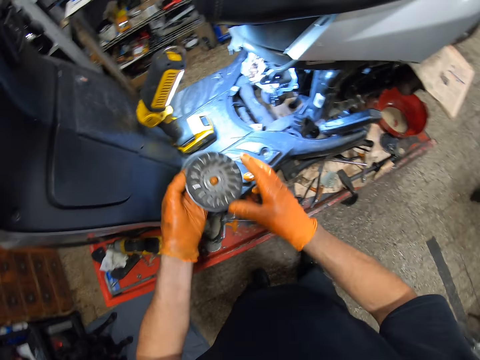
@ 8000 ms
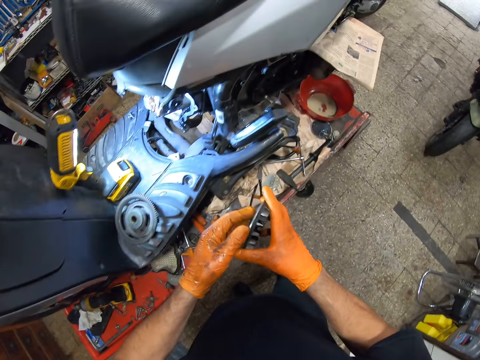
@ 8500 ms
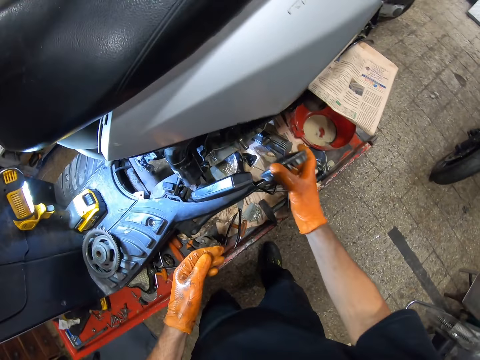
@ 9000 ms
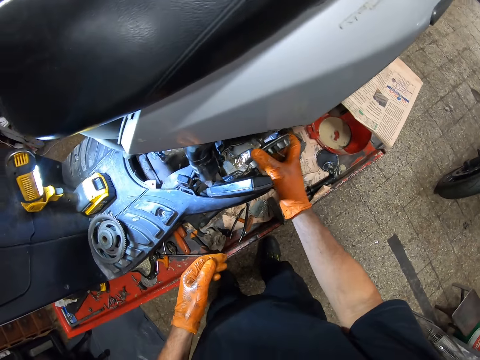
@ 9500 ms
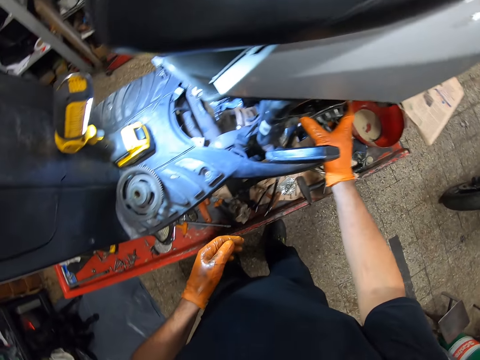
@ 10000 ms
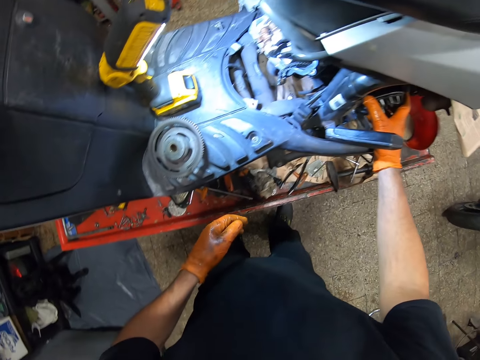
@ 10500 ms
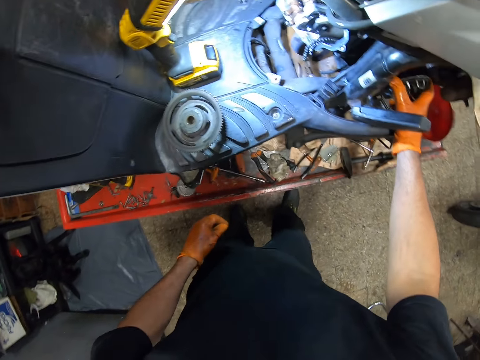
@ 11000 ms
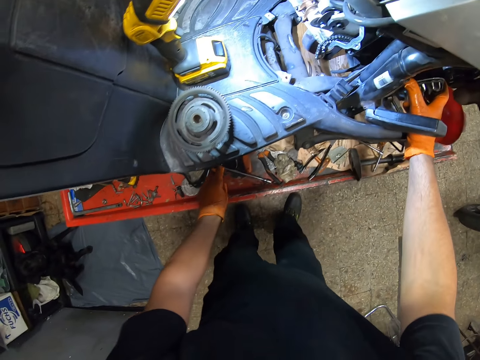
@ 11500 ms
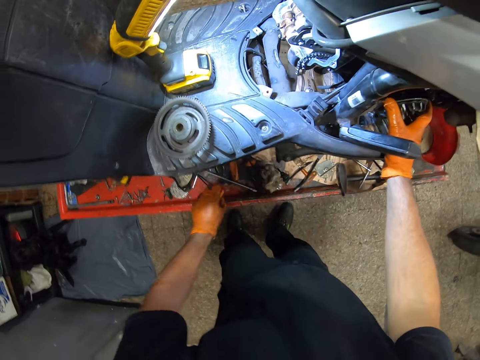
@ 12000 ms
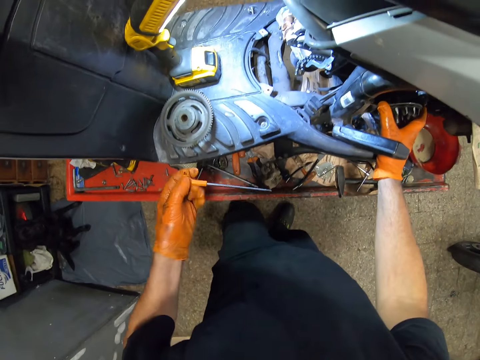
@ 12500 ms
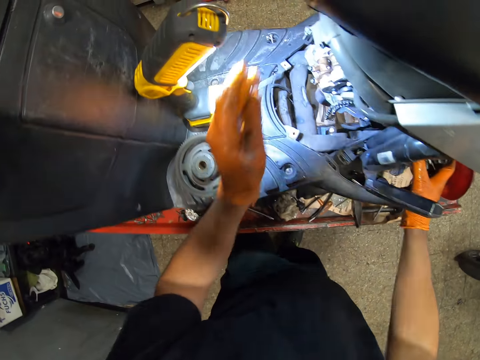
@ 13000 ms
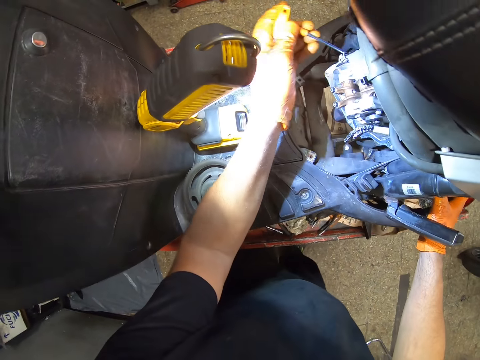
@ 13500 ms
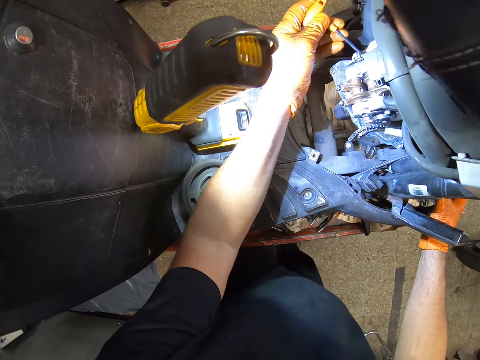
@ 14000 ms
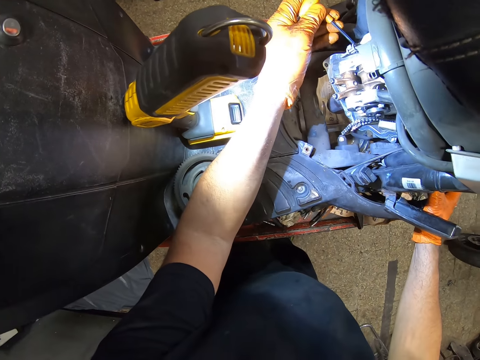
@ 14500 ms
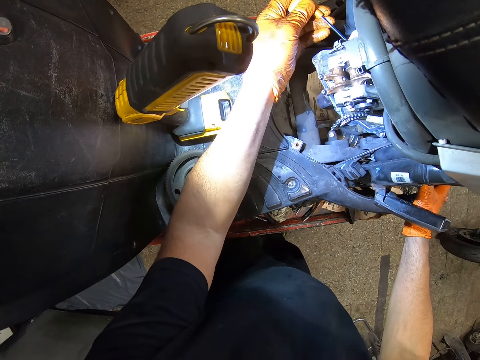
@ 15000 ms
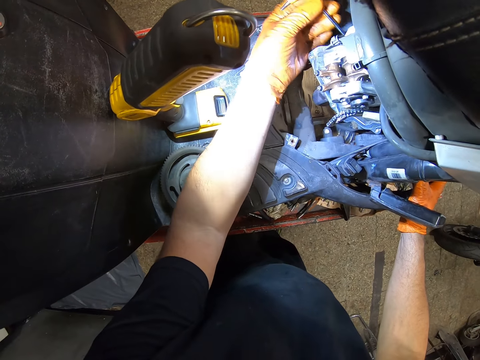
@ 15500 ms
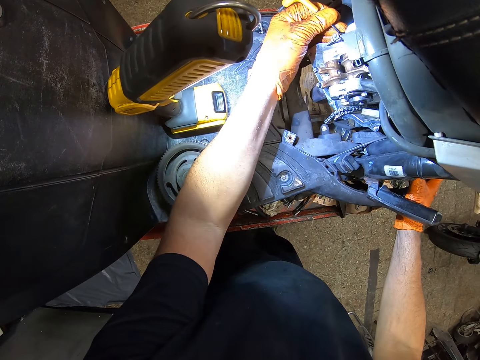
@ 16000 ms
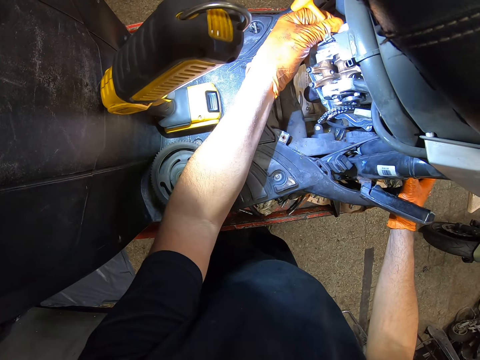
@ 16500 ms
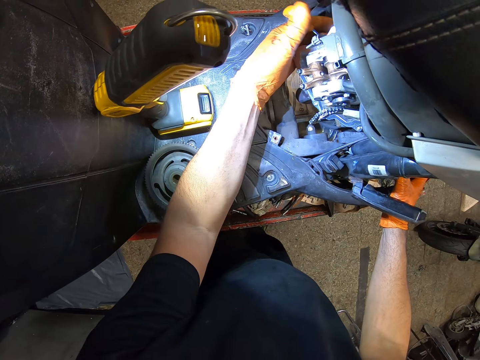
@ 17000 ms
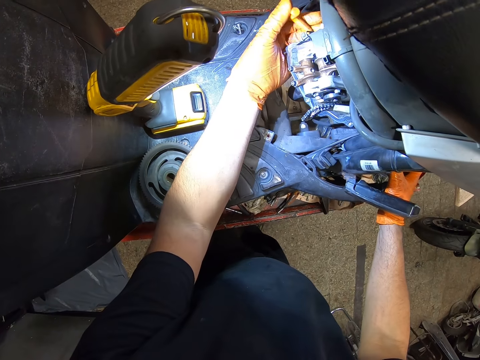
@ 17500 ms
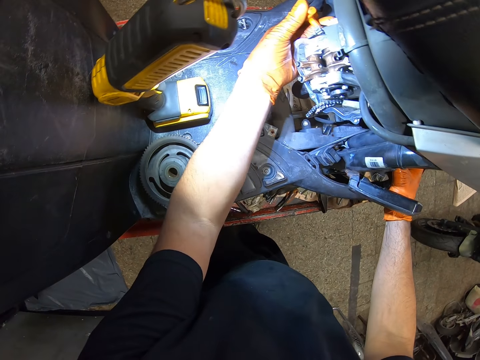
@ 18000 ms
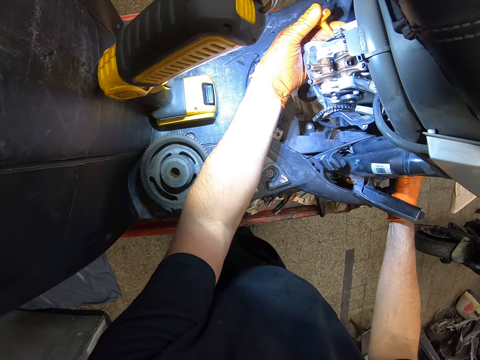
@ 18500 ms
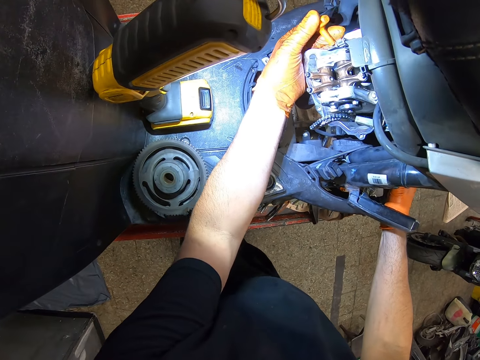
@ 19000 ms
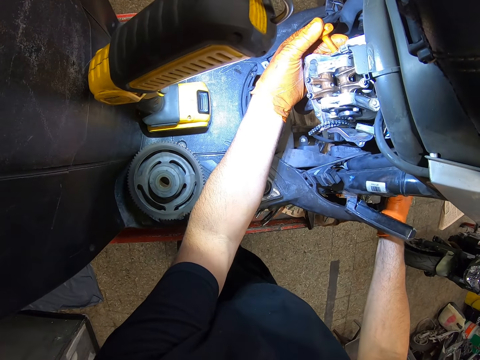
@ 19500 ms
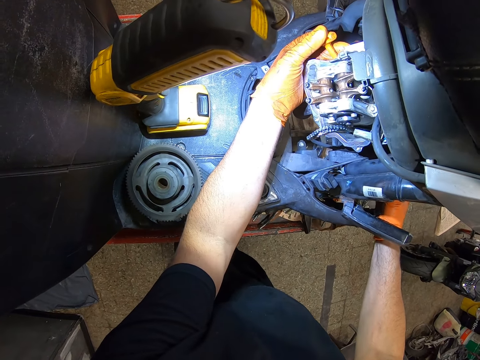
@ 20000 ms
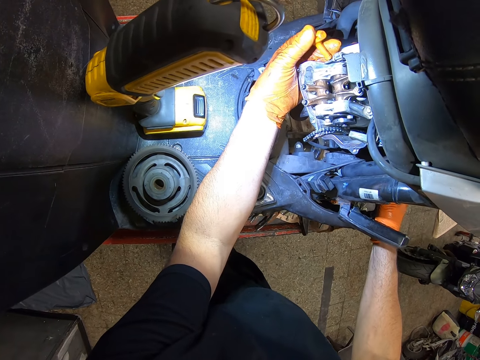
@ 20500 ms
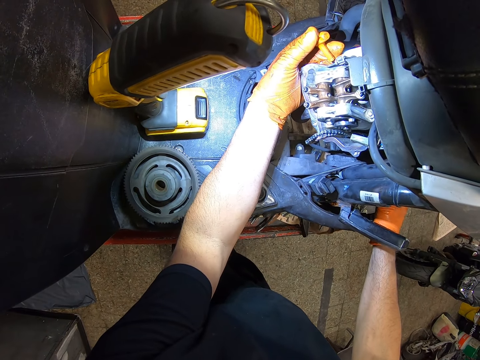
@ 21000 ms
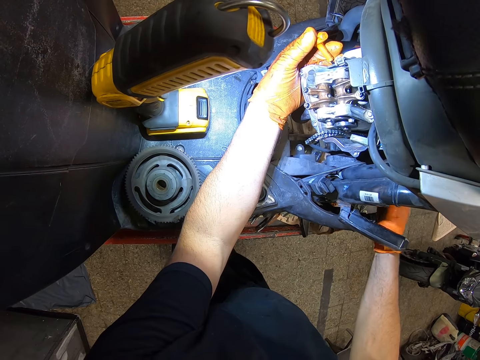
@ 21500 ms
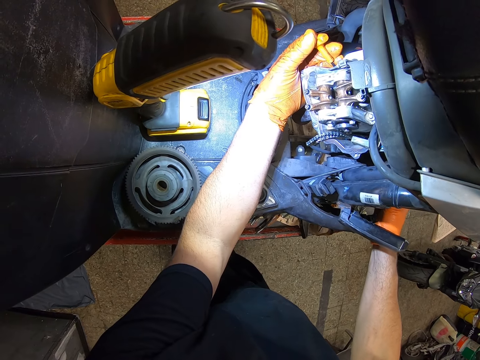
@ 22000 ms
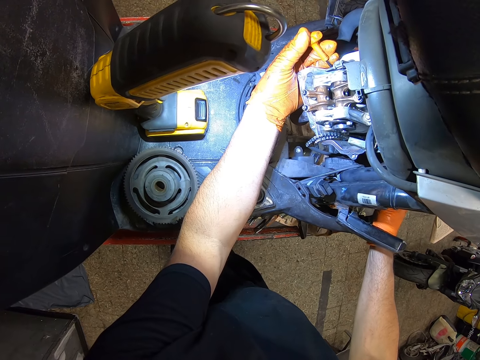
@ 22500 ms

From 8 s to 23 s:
The camera wearer attaches the Clutch Variator Pulley to the engine of the bike. He picks up a screwdriver with his left hand. He fastens a screw in the engine of the motorcycle. He inserts the screwdriver into the scooter.

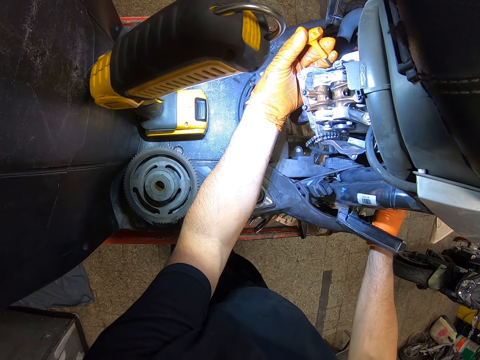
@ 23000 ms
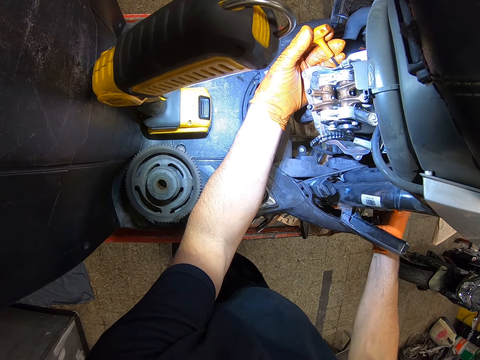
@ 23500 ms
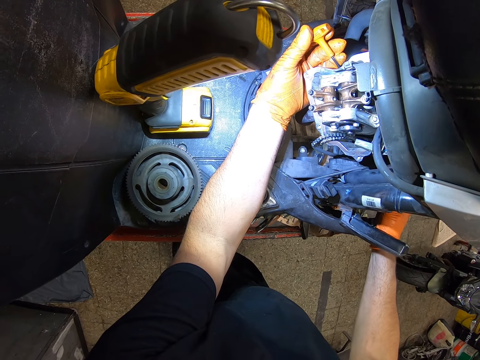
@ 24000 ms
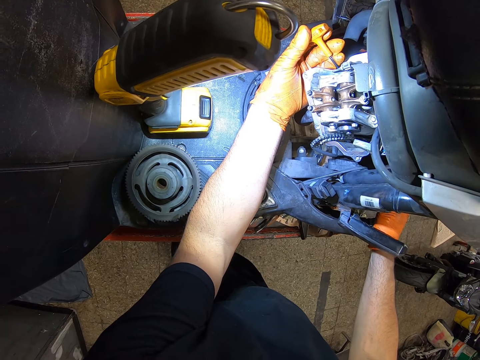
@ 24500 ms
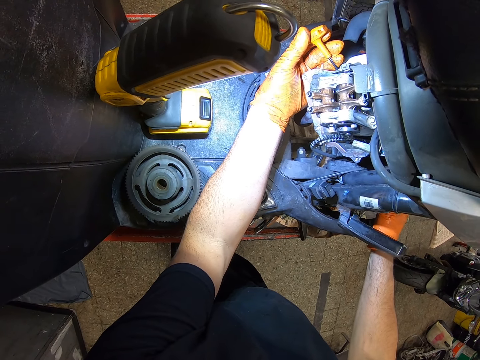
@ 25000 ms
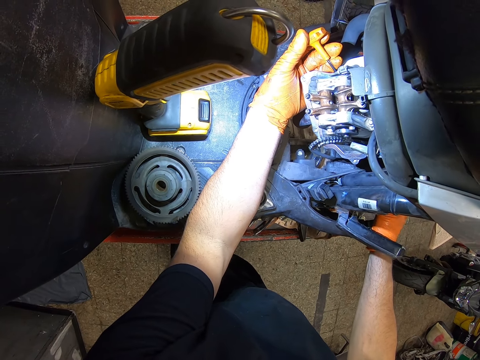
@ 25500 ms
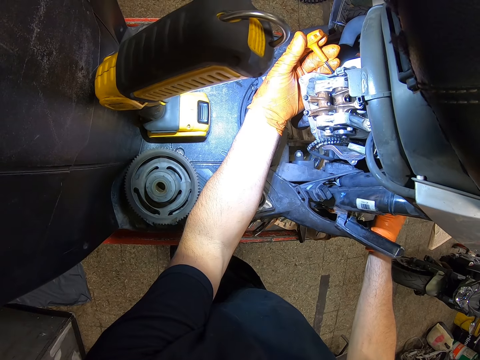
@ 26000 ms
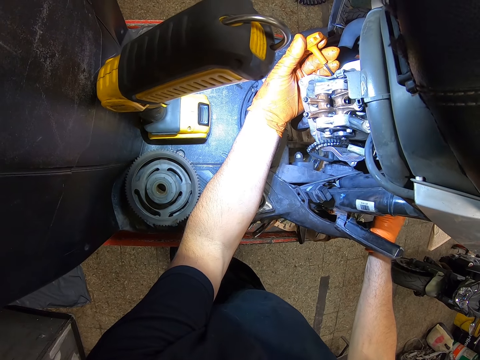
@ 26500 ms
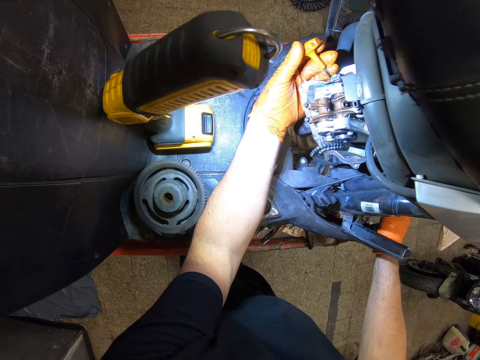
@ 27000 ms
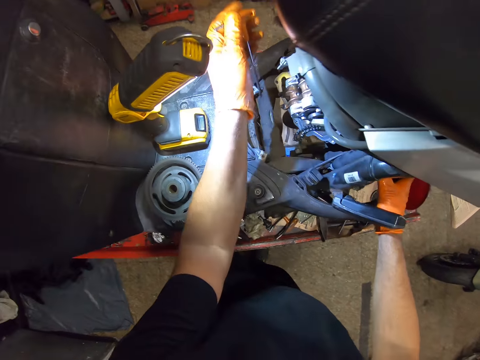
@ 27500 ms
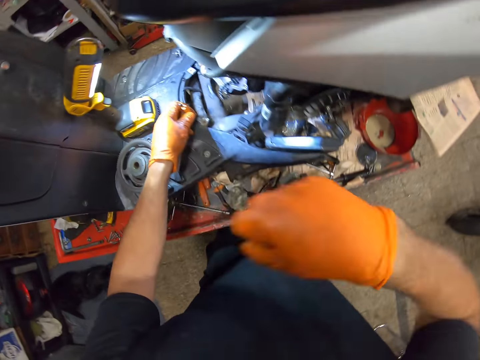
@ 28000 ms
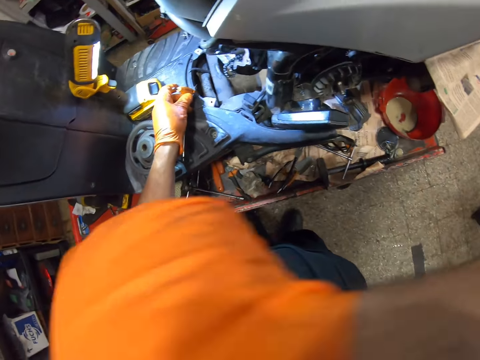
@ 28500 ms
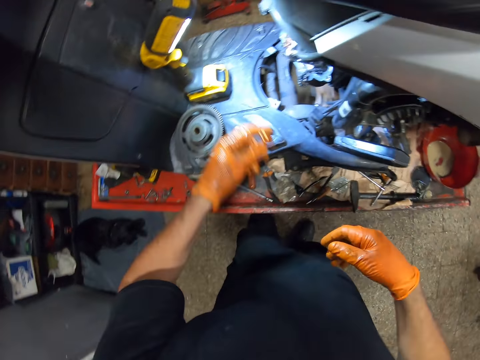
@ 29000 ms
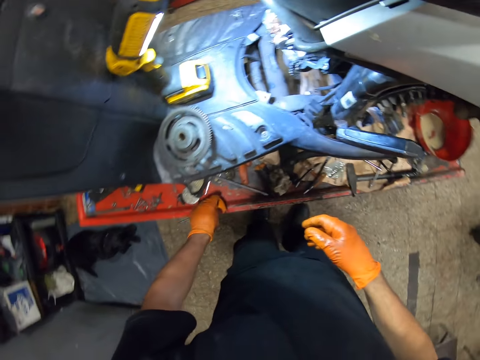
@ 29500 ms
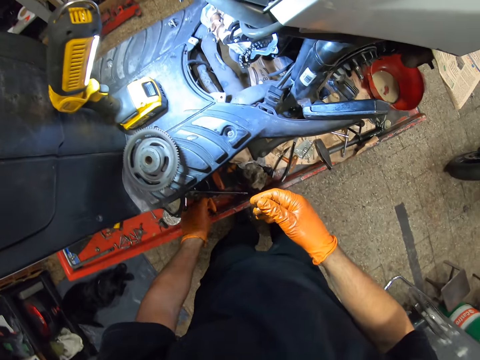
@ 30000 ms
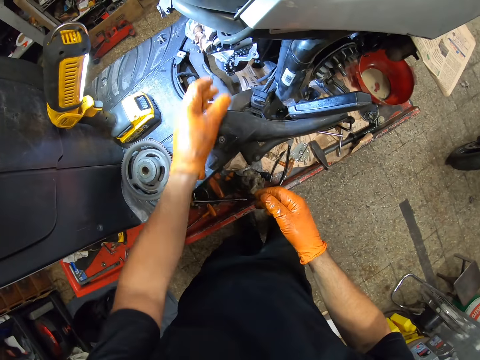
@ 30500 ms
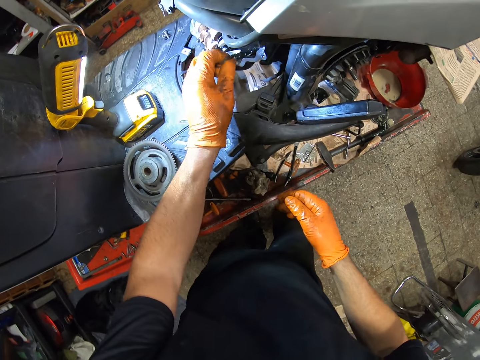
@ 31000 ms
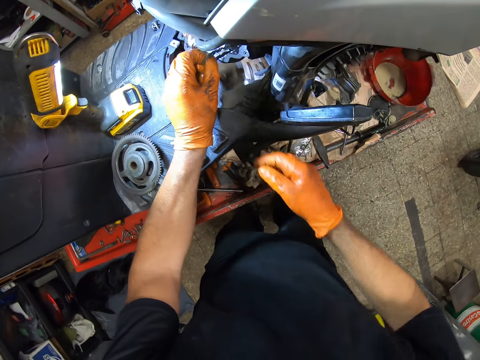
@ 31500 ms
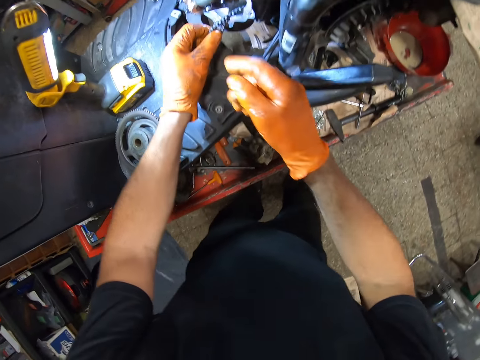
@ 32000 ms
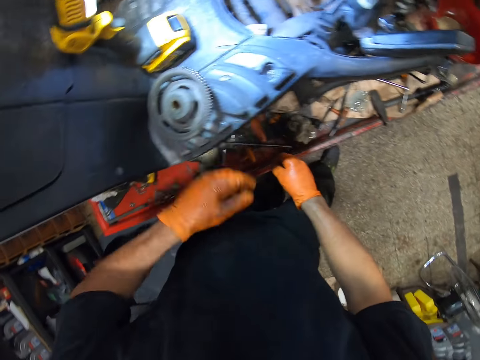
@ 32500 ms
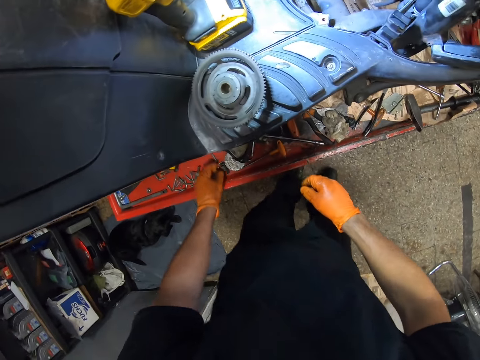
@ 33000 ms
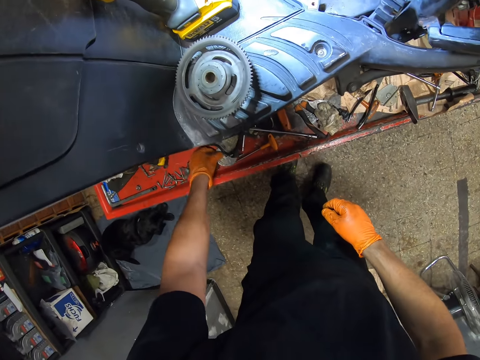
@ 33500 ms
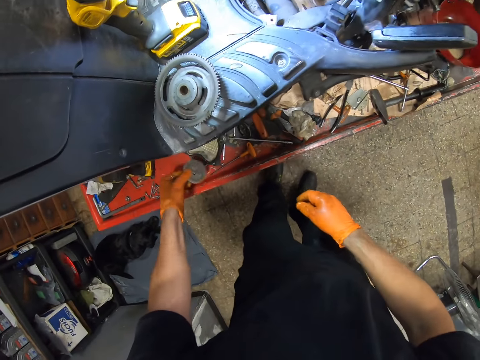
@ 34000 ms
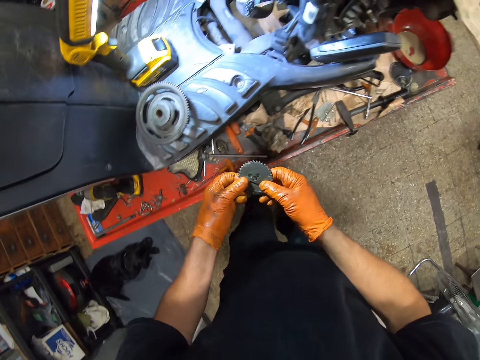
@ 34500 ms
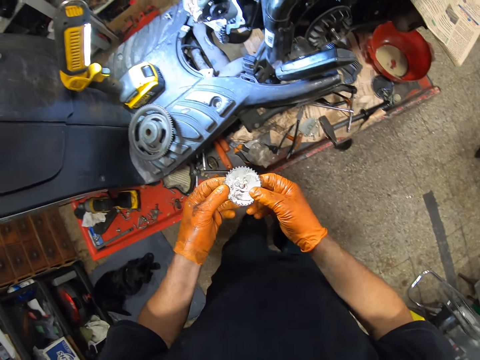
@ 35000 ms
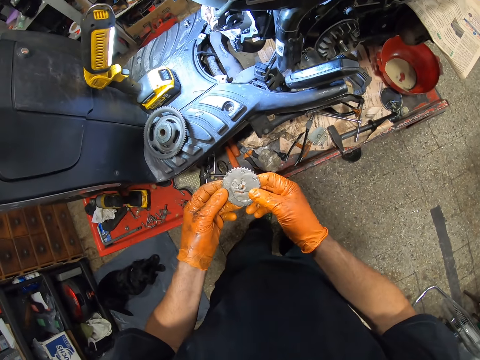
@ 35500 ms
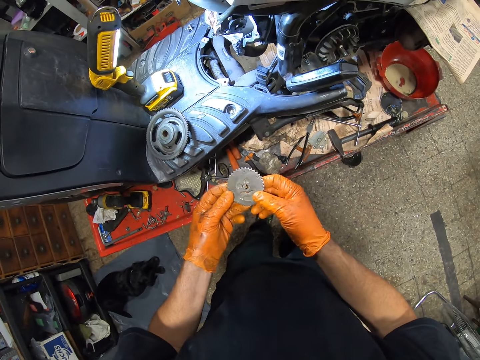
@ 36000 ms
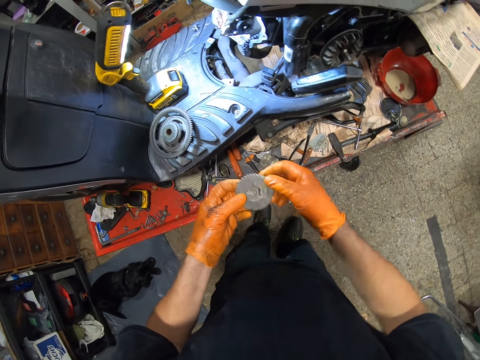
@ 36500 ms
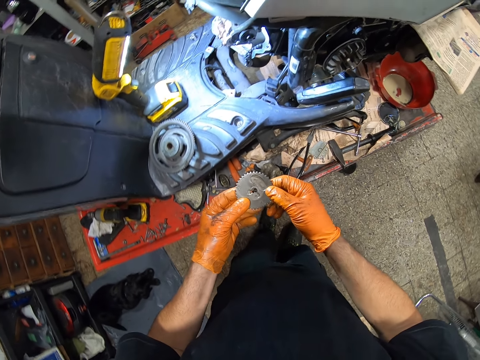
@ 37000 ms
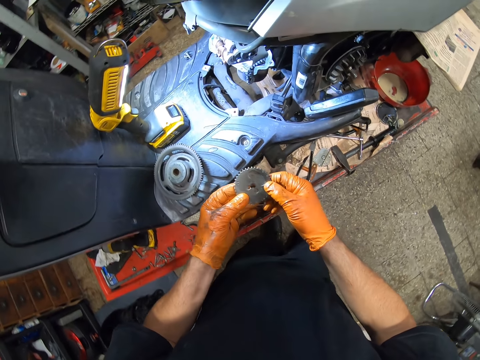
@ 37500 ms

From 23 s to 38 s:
The camera wearer removes hands from the motorcycle. He removes the screwdriver from the scooter. He raises his right hand up. He wipes his face with his hand. He drops his right hand down. He drops the screwdriver on the motorcycle stand. He holds the motorcycle chain with his left hand. He adjusts the scooter's chain. He leaves the motorcycle chain. He picks up a round metal or gear wheel from the motorcycle stand.
